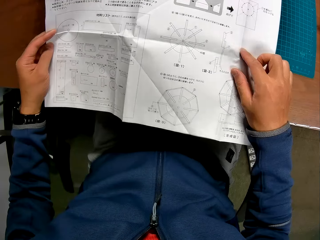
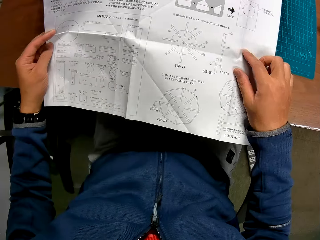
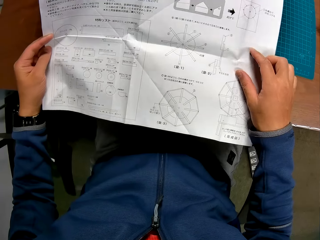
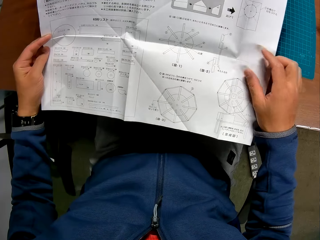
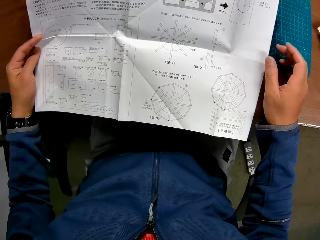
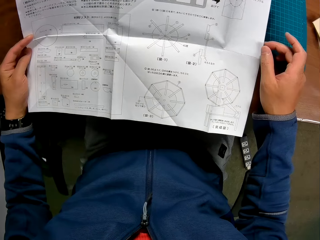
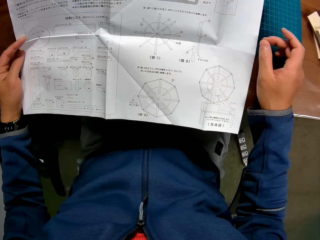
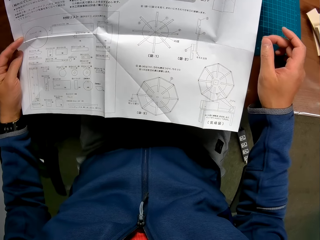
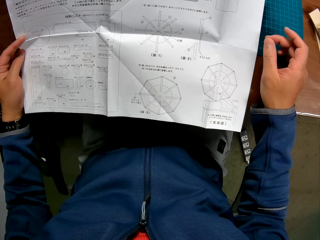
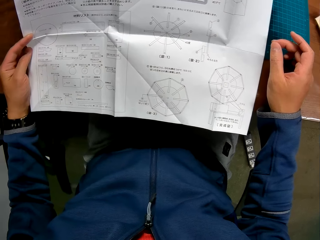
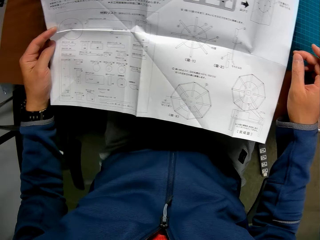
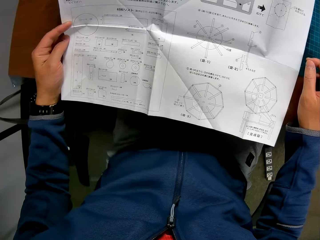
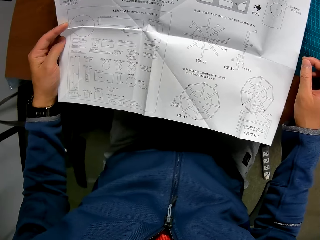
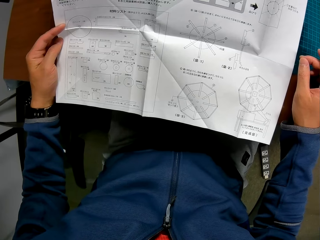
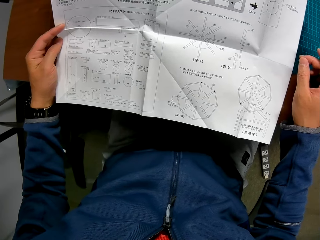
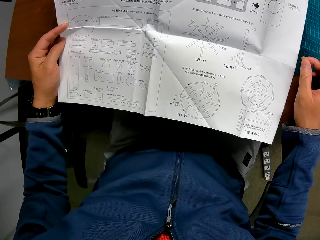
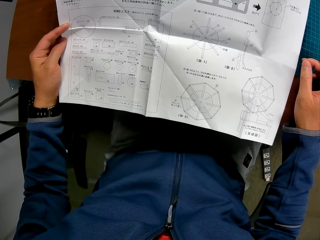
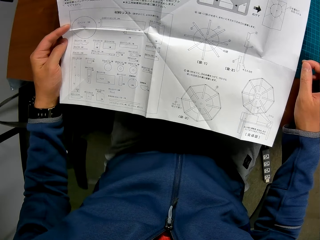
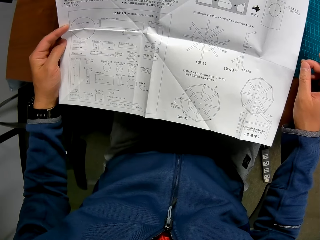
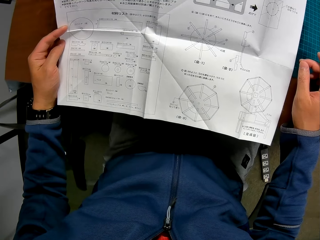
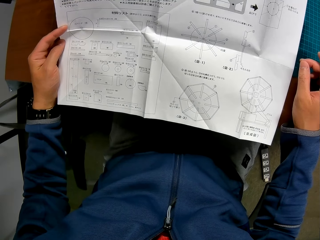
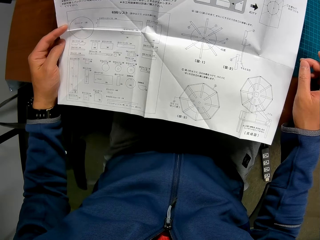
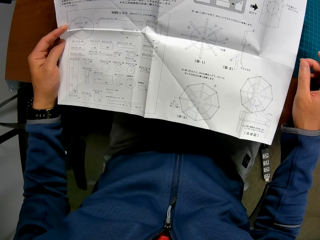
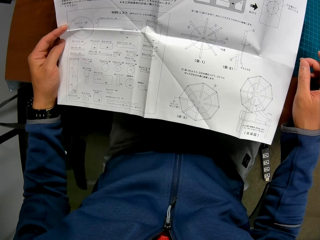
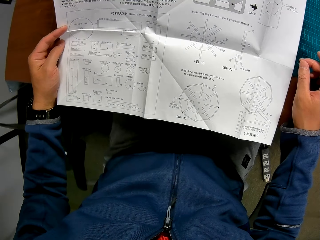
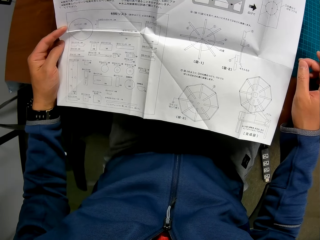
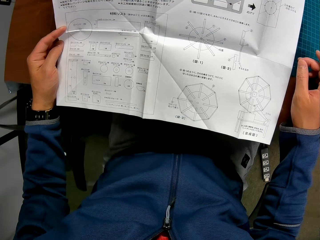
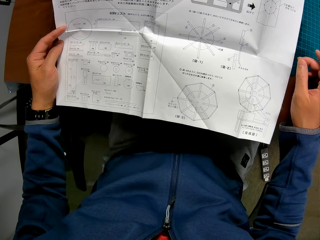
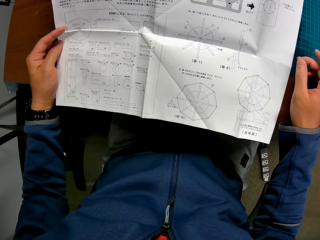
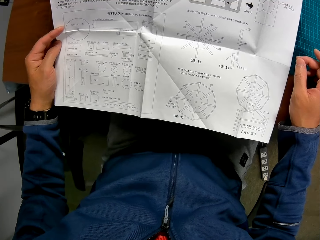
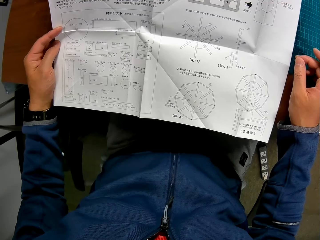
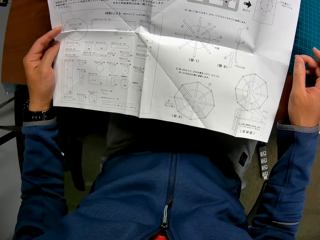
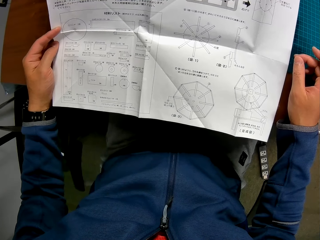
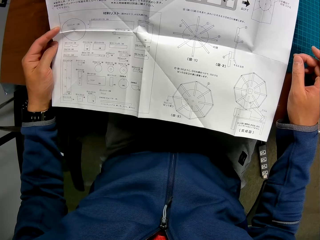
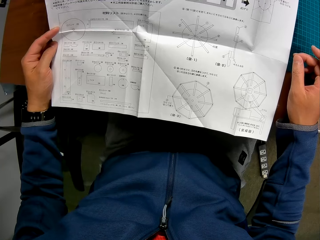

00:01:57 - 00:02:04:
The camera wearer reads from the manual in his hand.

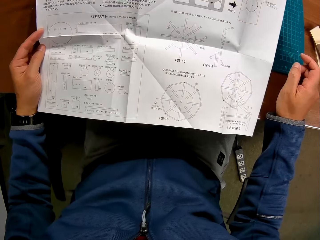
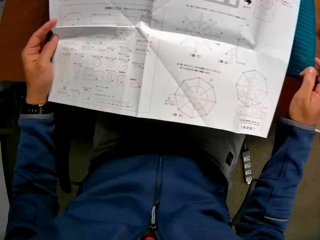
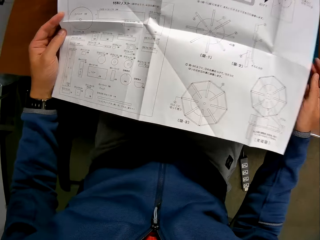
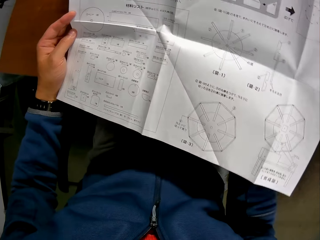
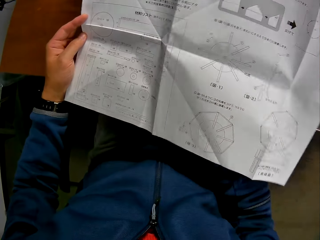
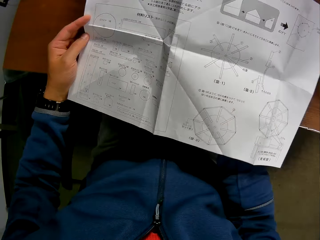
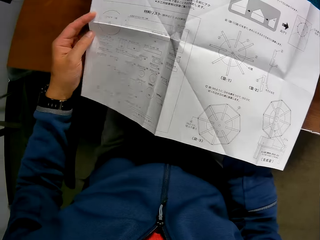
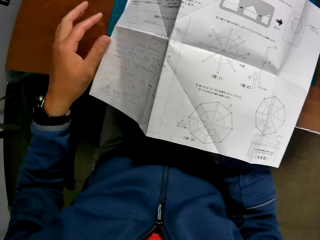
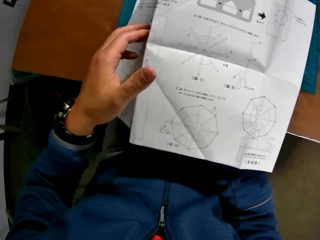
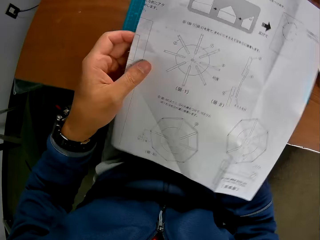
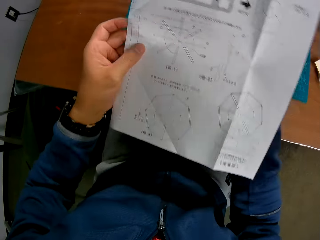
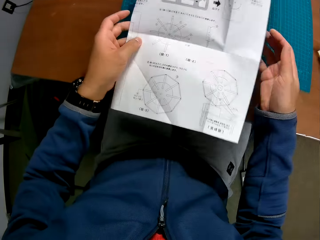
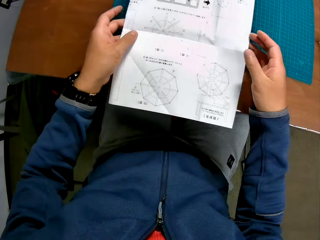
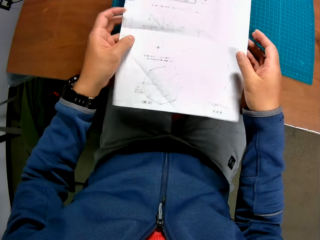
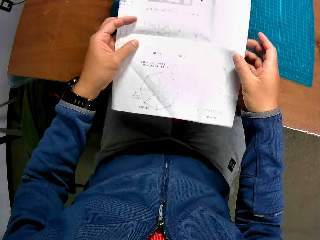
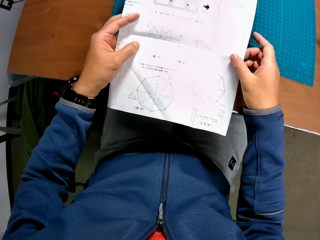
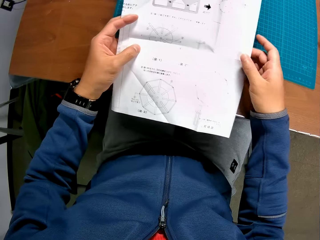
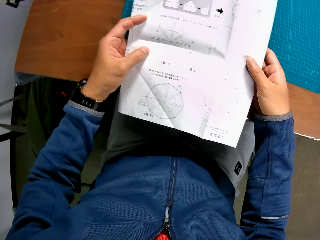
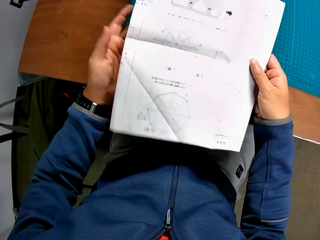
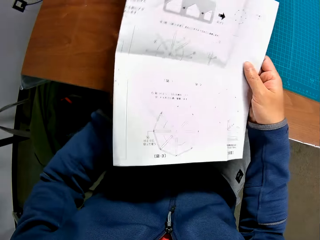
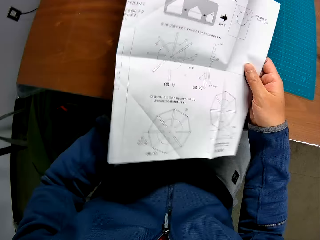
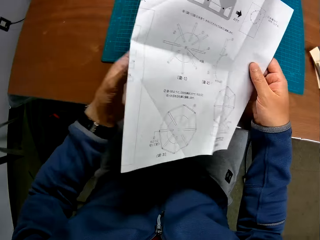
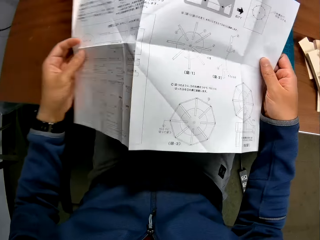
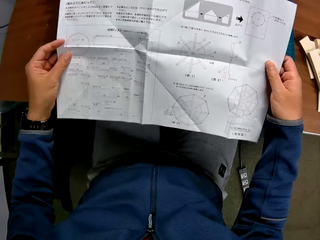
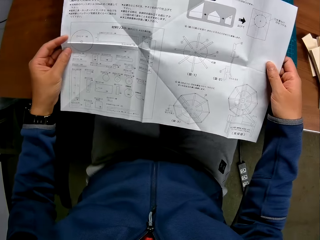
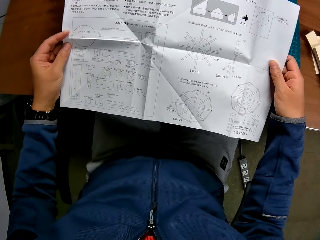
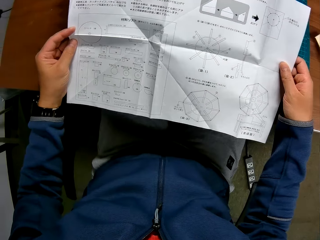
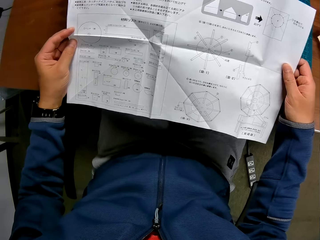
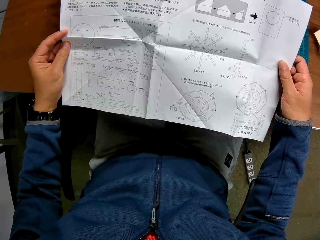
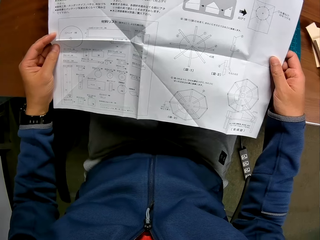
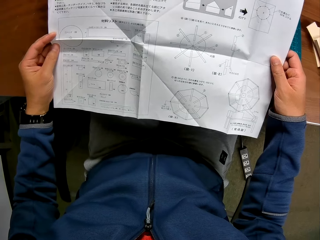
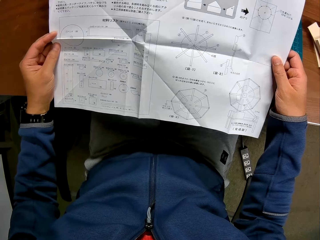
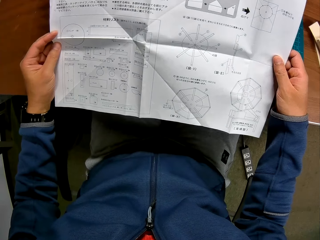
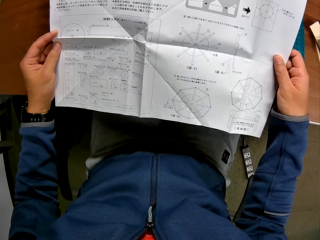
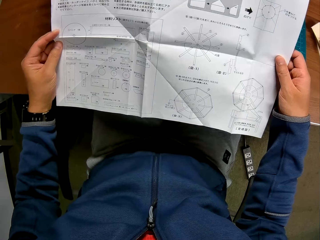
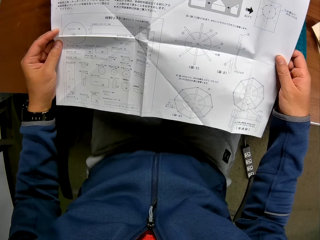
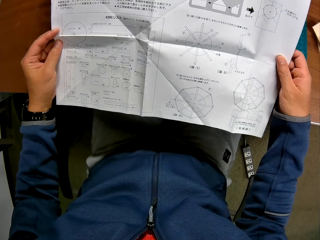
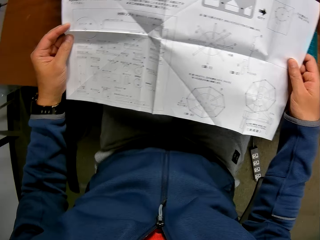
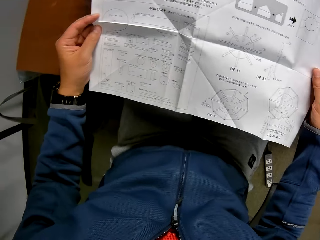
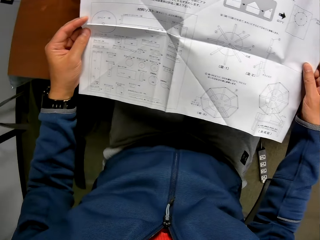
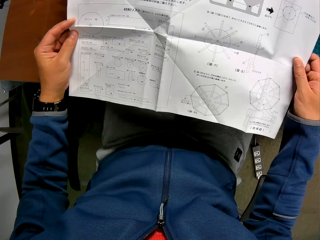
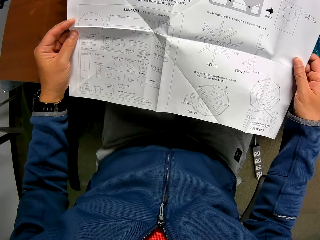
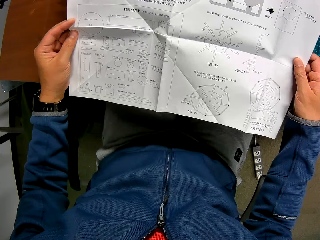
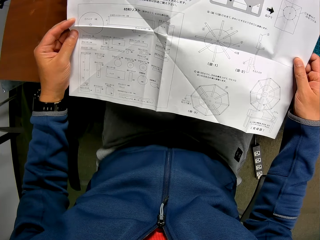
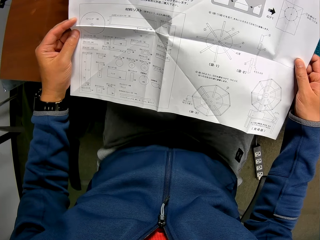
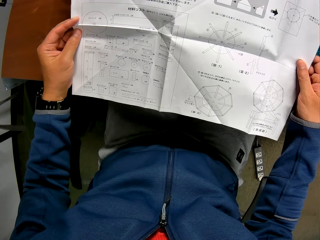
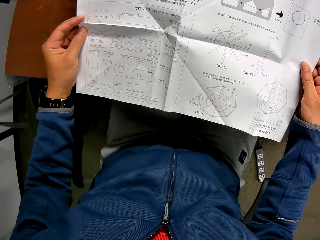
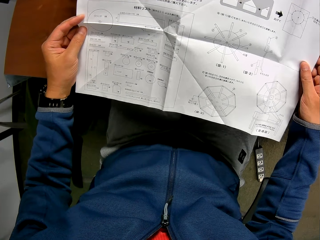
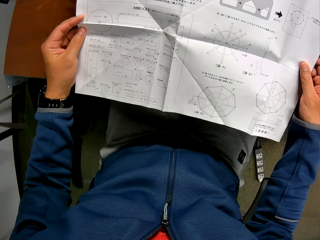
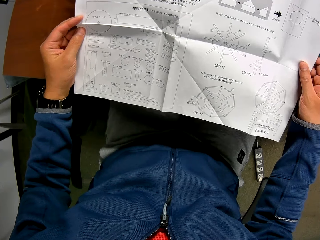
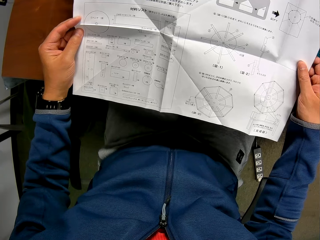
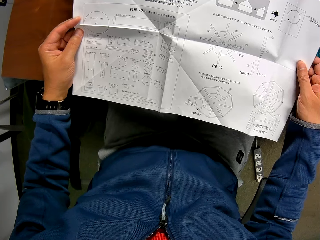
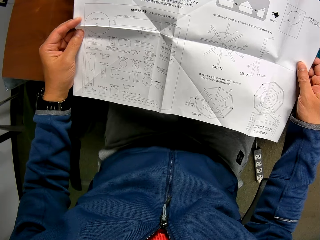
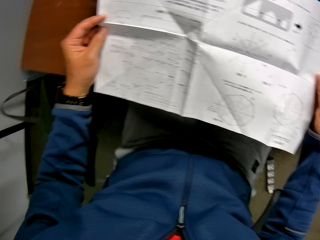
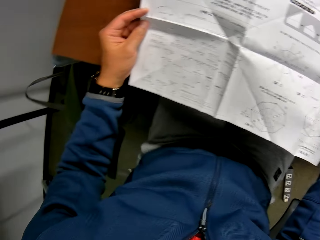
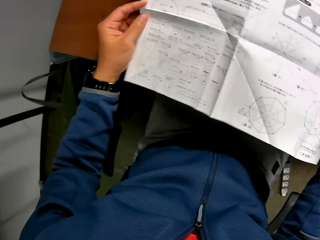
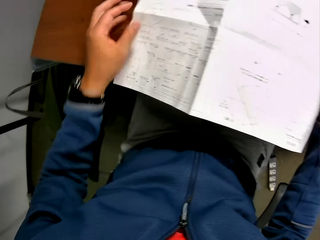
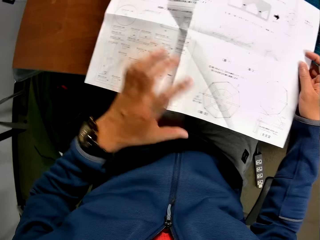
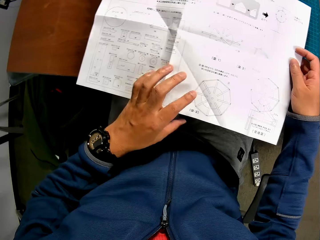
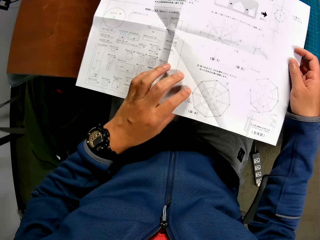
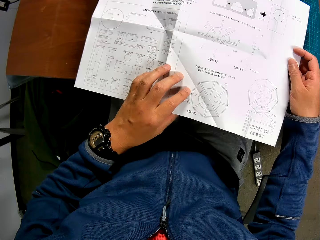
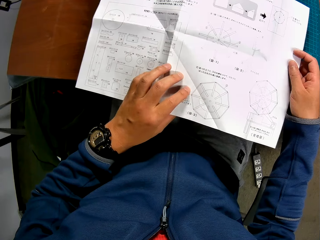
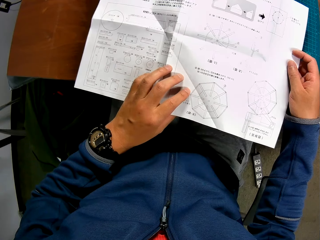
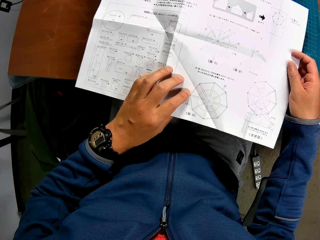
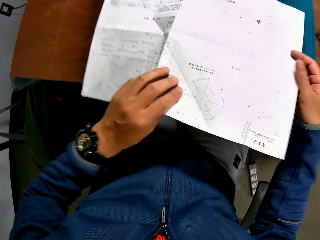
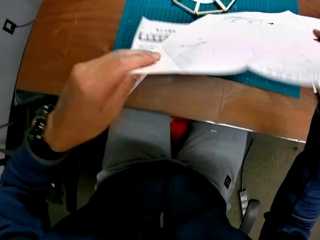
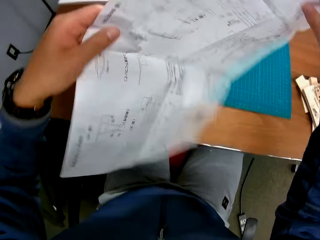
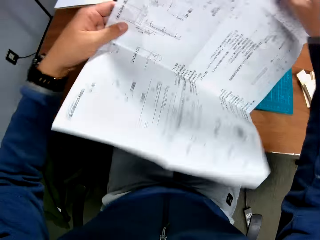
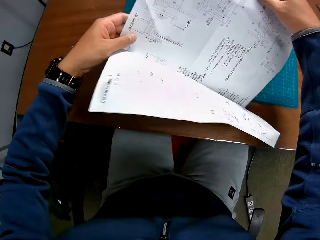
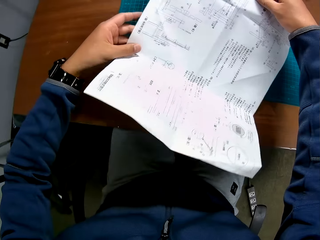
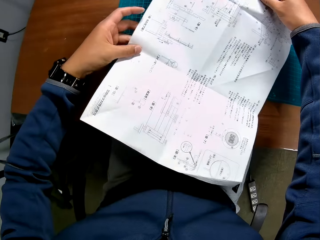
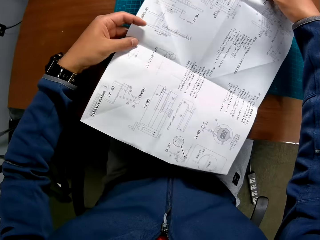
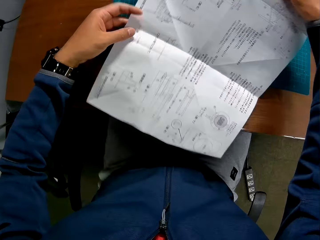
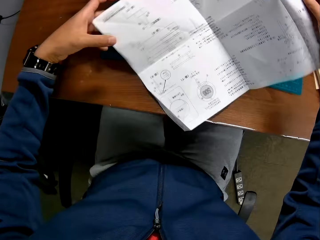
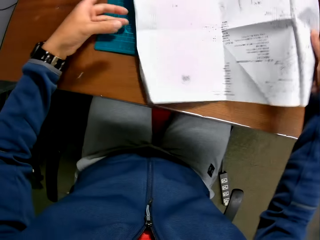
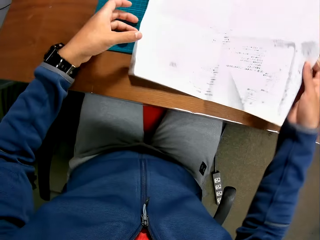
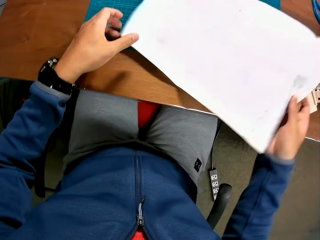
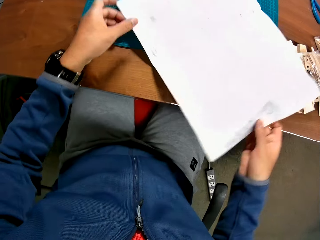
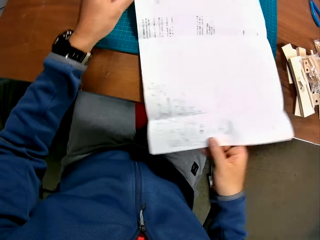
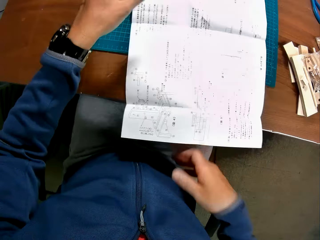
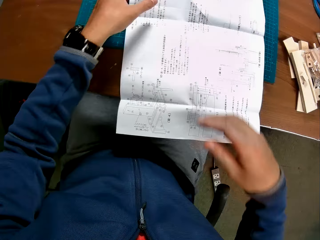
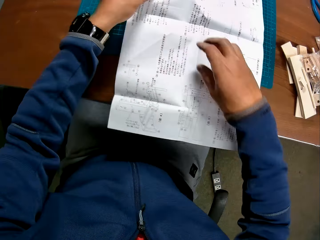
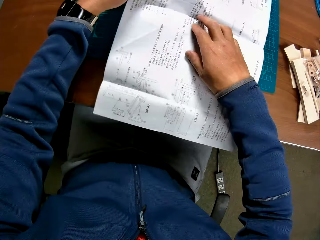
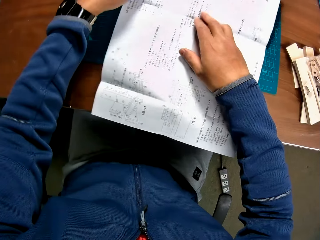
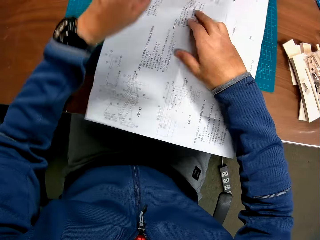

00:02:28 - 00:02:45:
The camera wearer closes up the manual in his hand. He opens up the manual in his hand. He reads from the manual in his hand. He turns the manual in his hand round. He places the manual on the table. He turns the manual on the table round with his hands.
